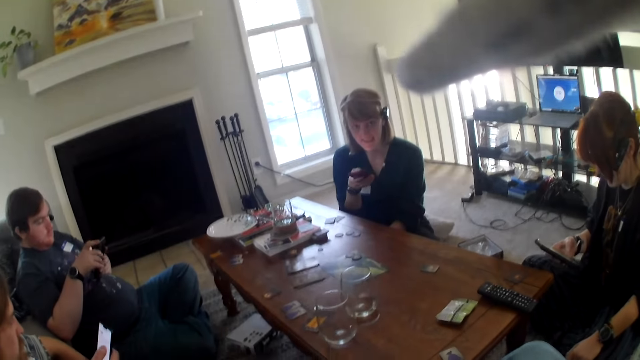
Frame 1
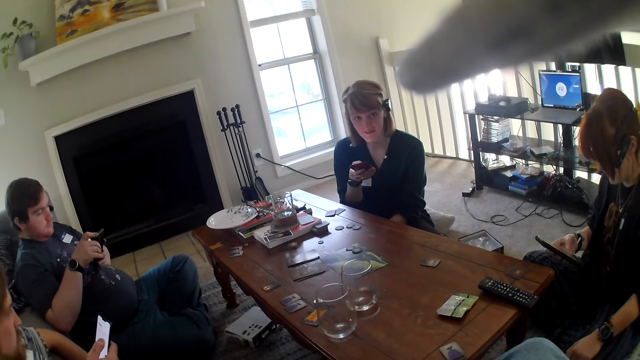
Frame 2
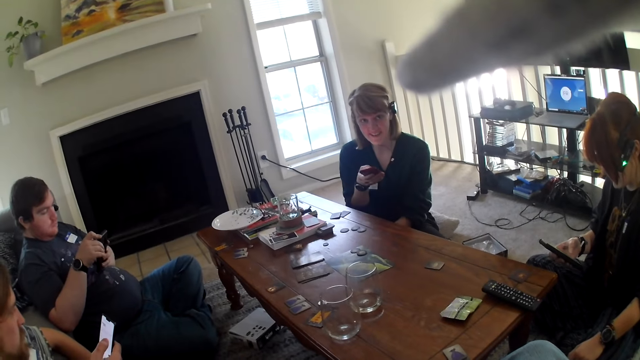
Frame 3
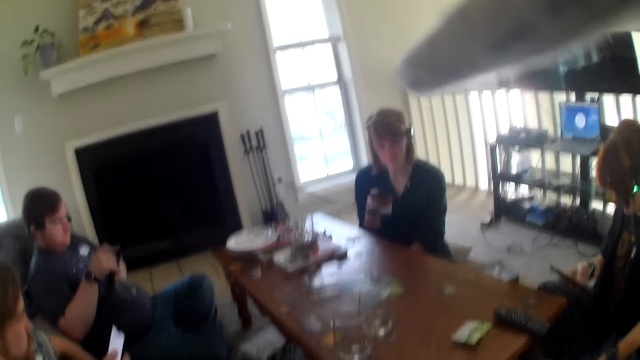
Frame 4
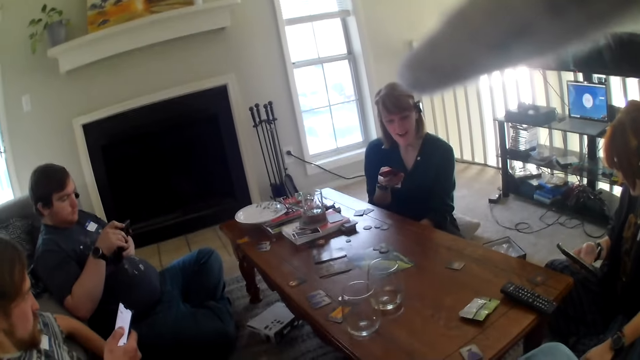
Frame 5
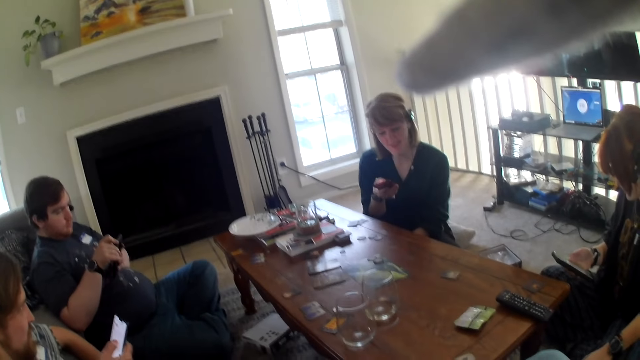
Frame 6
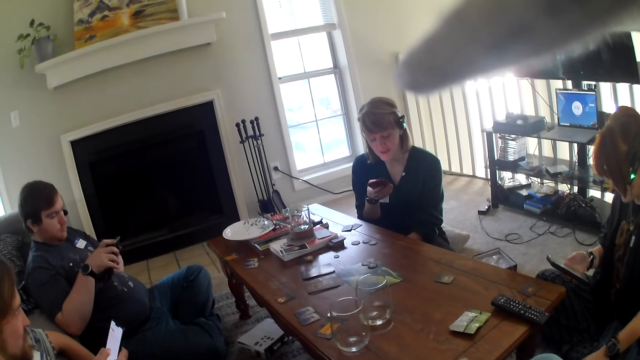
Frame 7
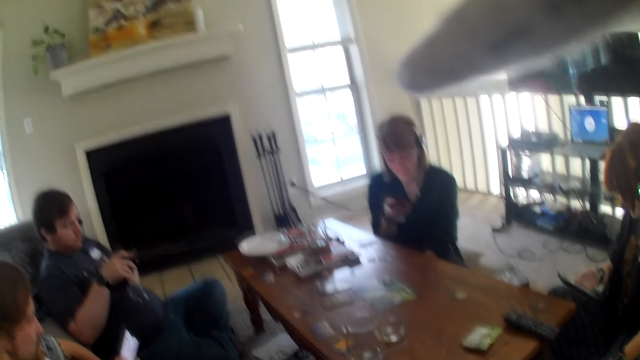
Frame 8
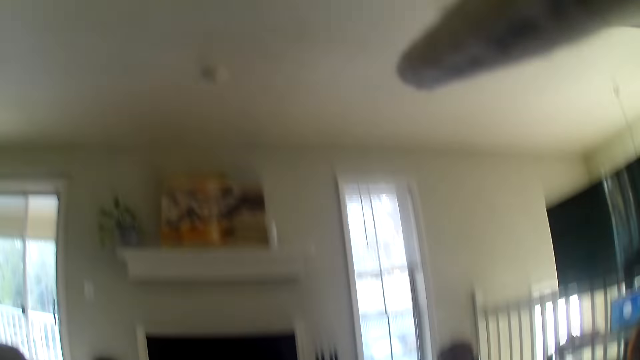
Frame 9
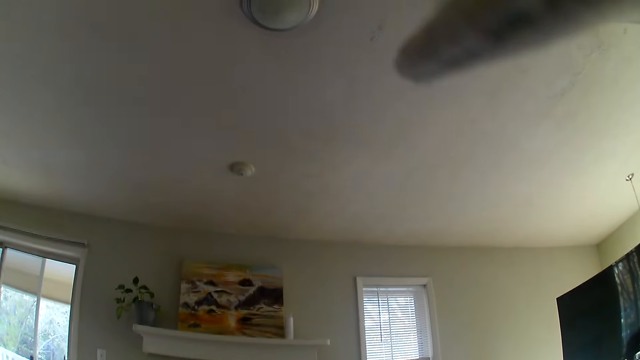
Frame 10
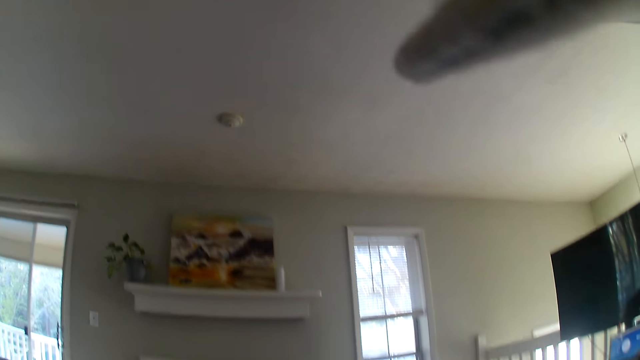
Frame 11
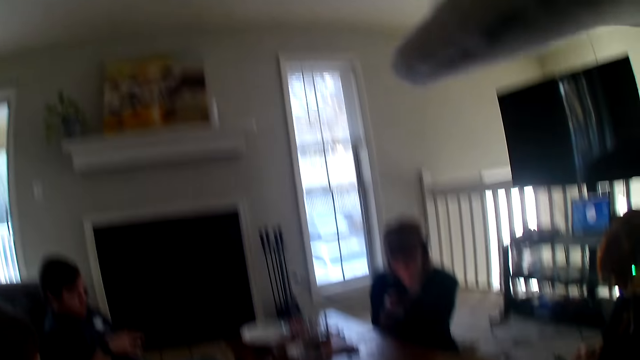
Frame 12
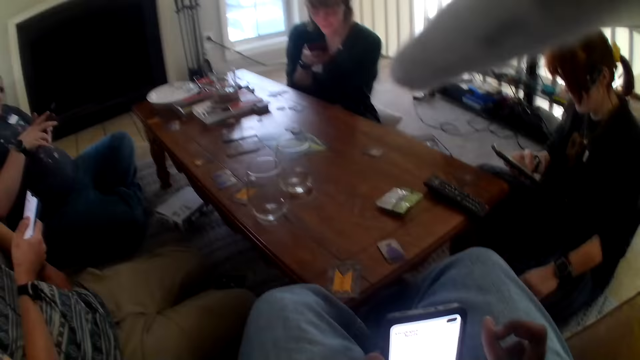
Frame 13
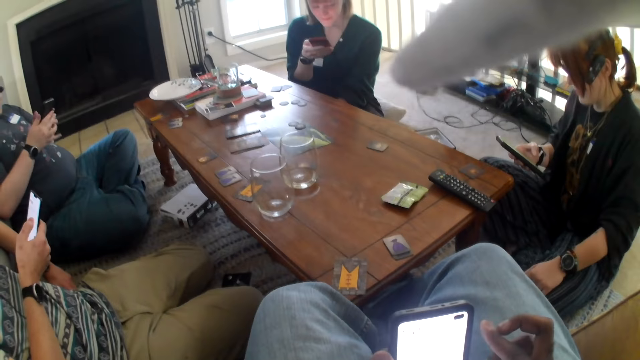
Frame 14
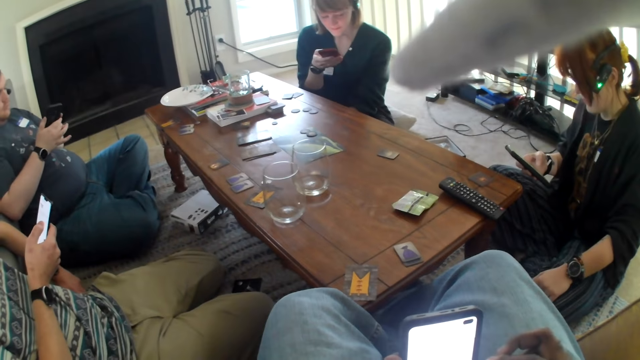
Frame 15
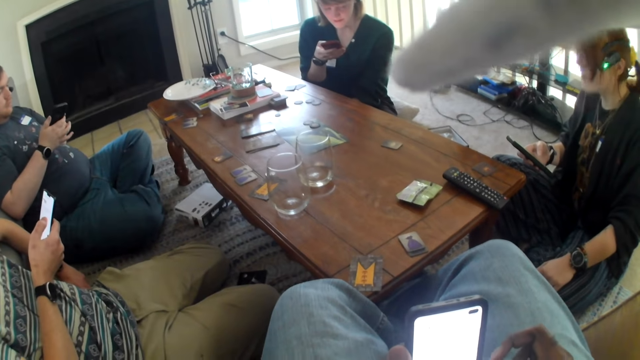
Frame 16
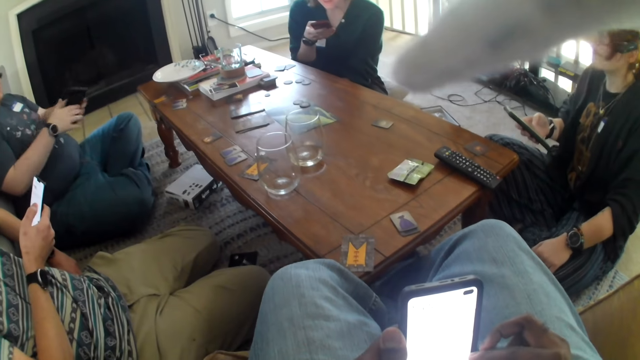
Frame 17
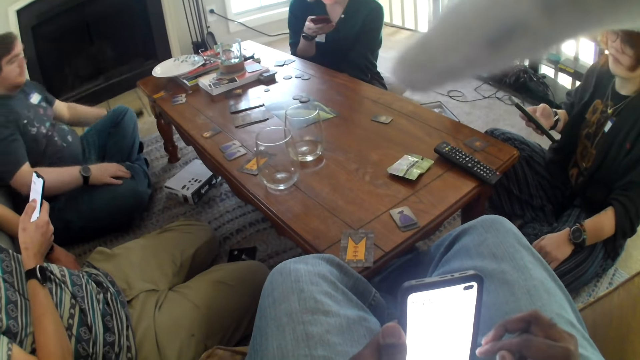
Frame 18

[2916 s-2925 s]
A woman looks at the camera wearer. The camera wearer looks around the house.

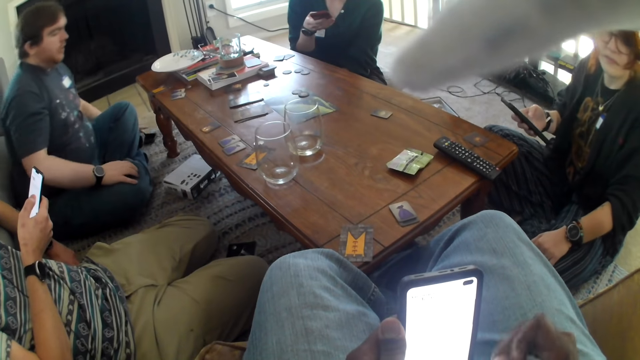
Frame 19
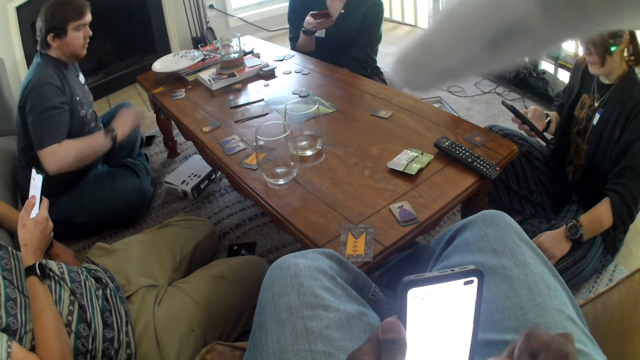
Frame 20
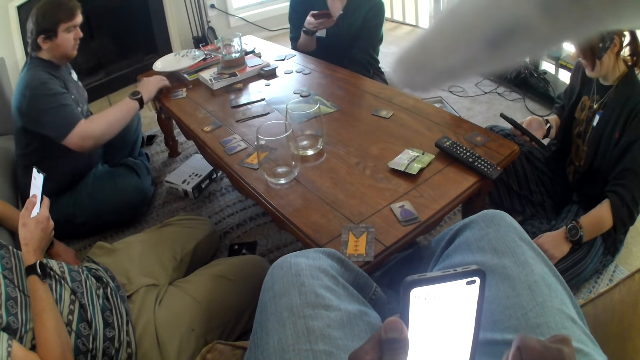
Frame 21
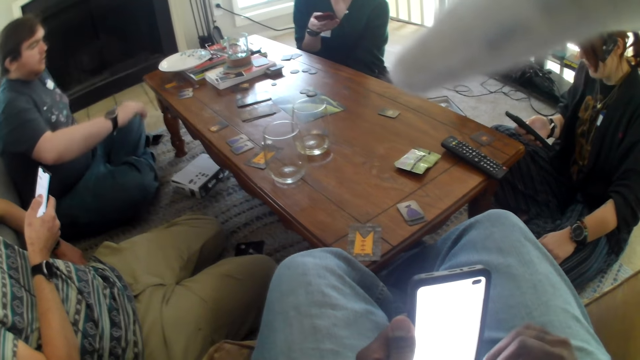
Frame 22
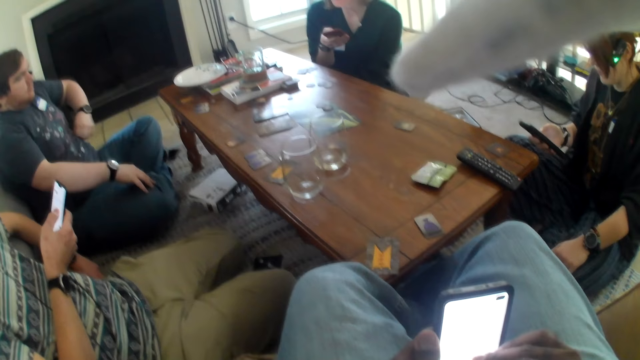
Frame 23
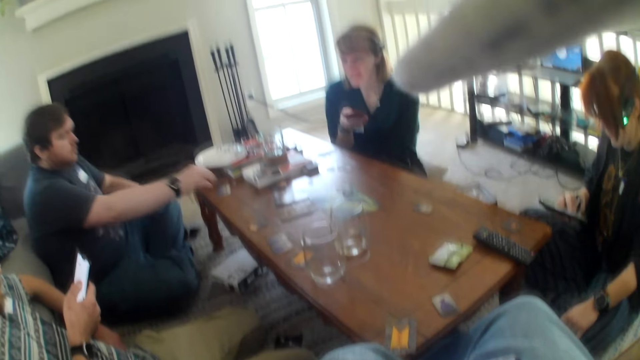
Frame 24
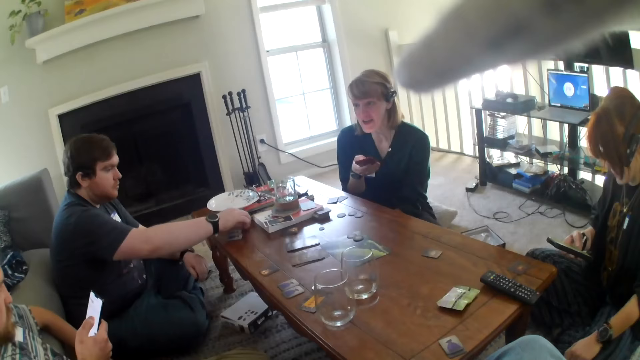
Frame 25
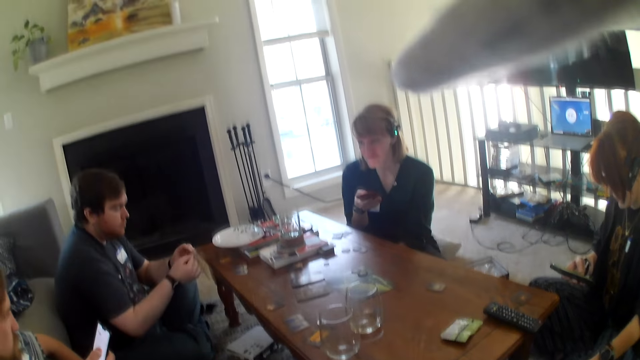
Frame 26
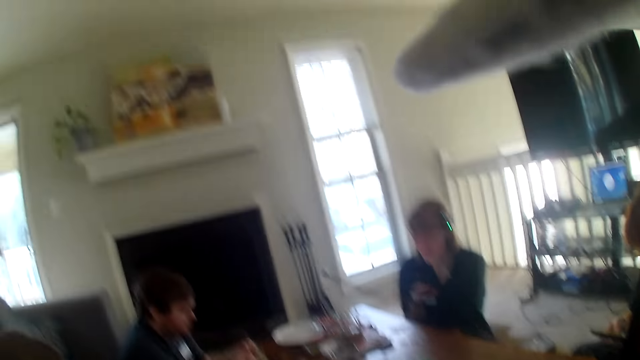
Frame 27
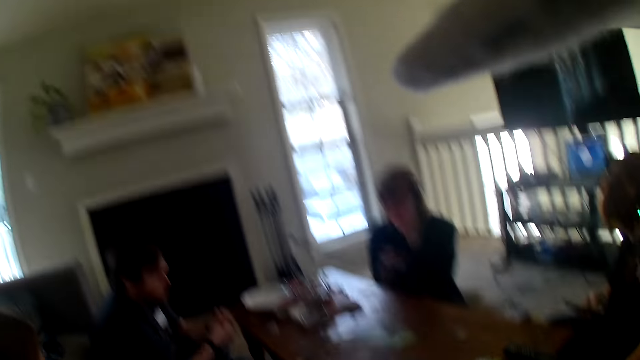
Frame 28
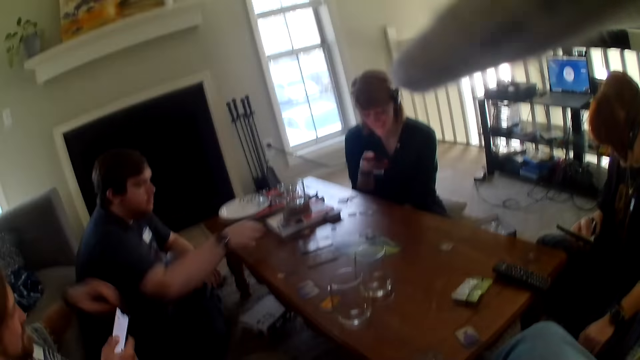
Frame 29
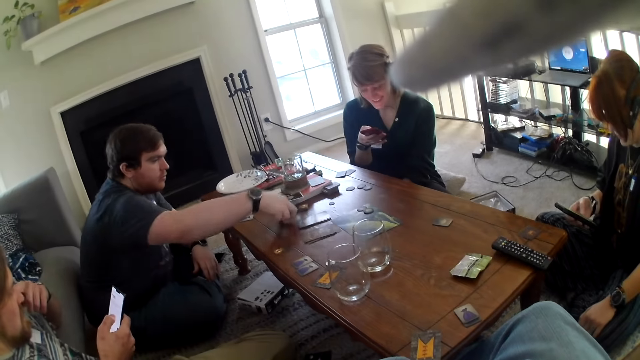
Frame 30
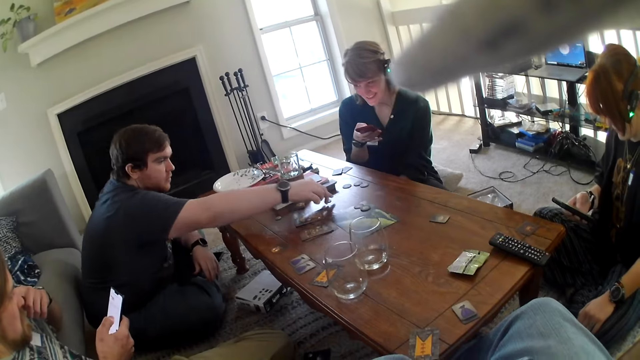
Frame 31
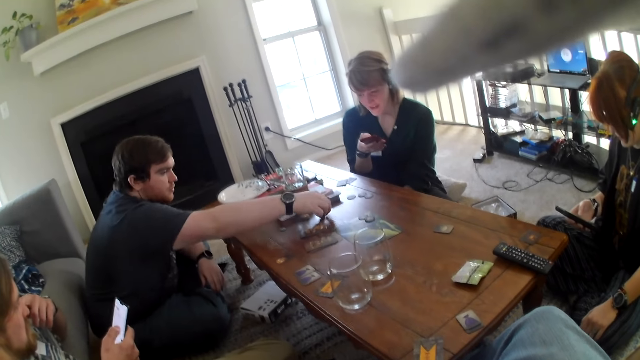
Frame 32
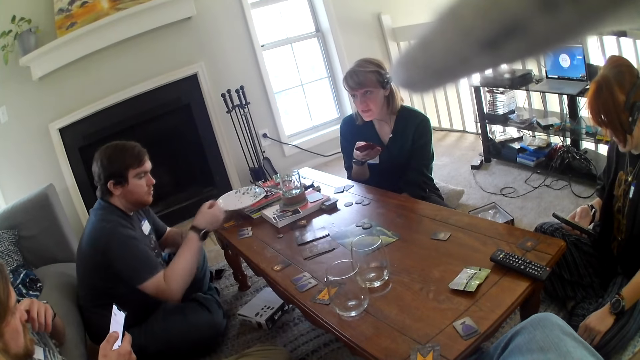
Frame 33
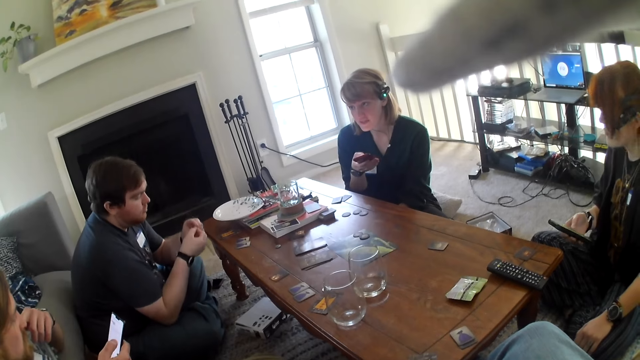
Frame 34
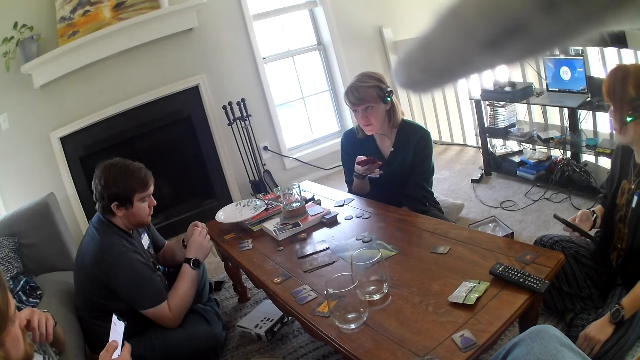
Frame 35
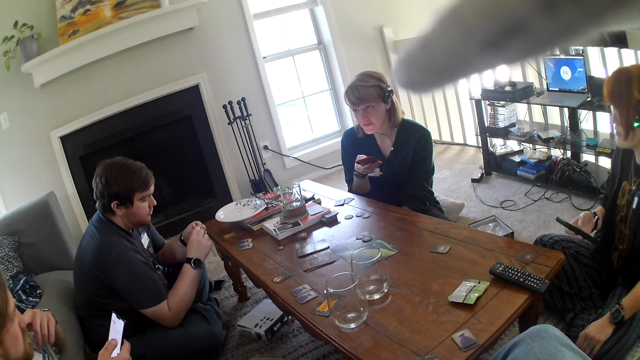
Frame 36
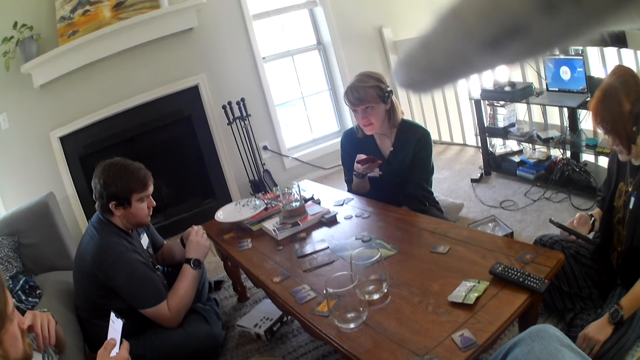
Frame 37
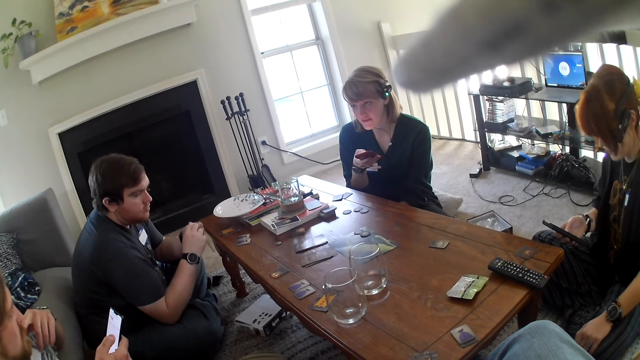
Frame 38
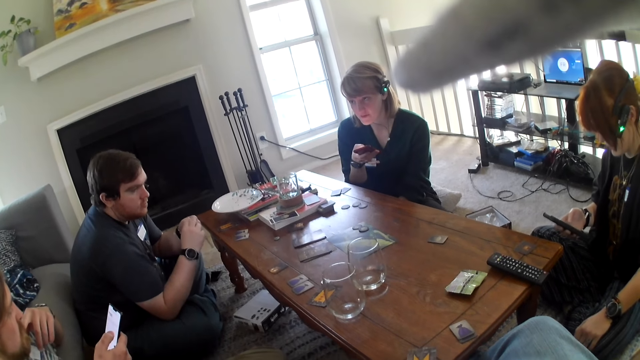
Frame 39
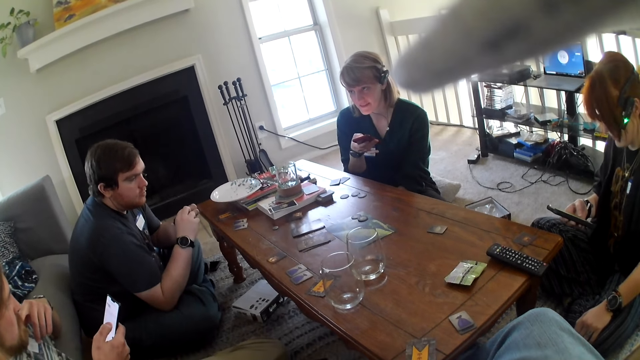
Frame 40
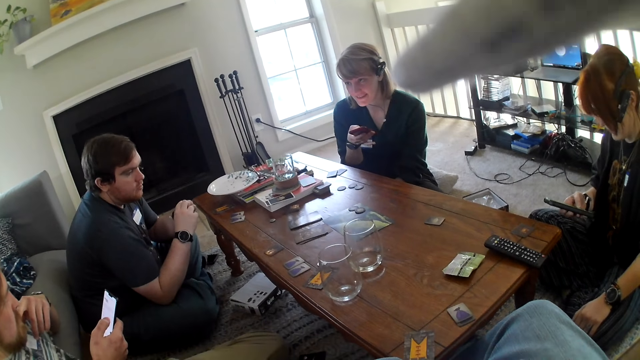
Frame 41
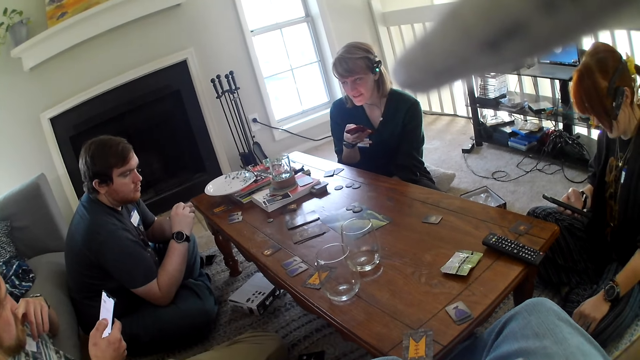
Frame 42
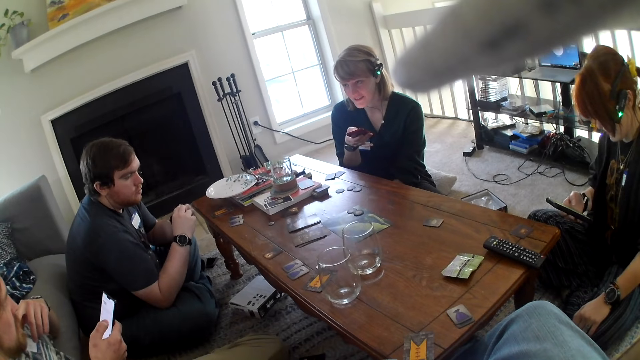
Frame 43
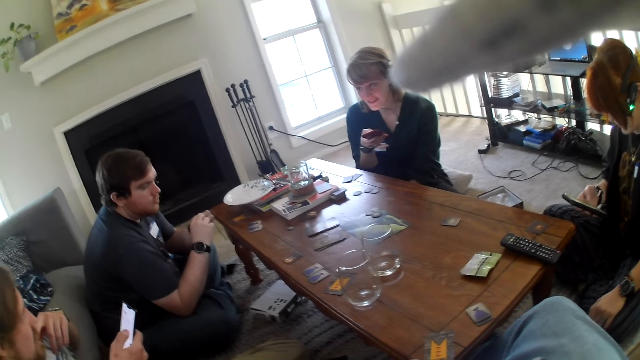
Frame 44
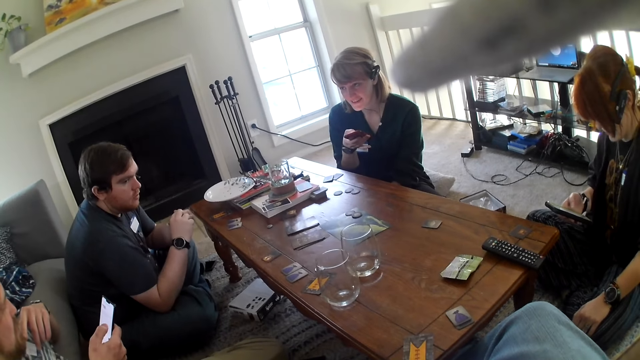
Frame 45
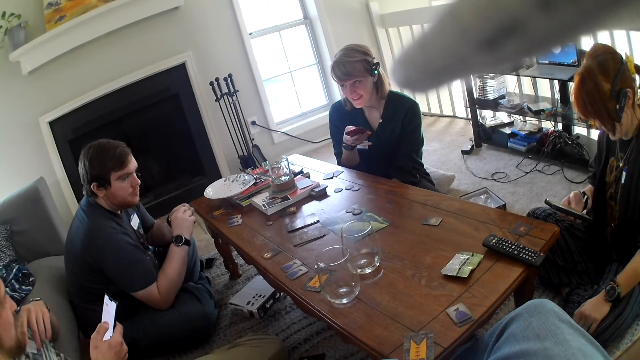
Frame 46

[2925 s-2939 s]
A man places the phone on a rug. The man picks something from the table. The man places something on the table. The man picks something from the table. The man inspects something.
